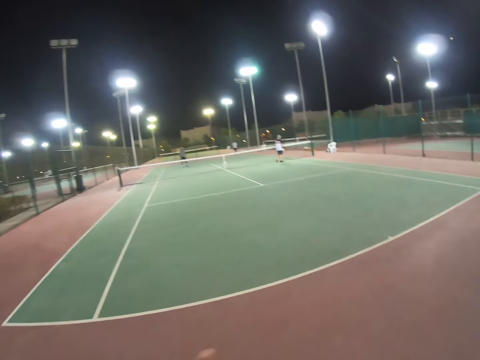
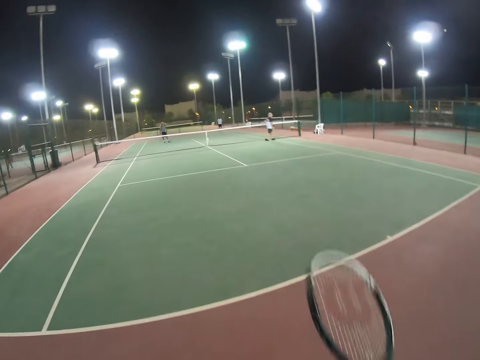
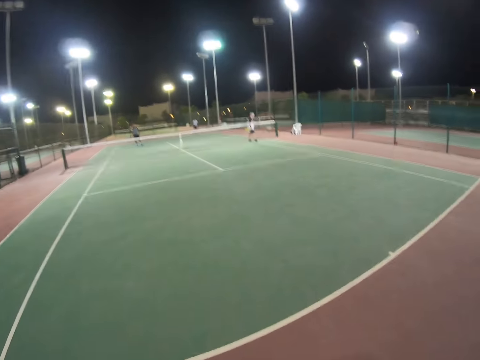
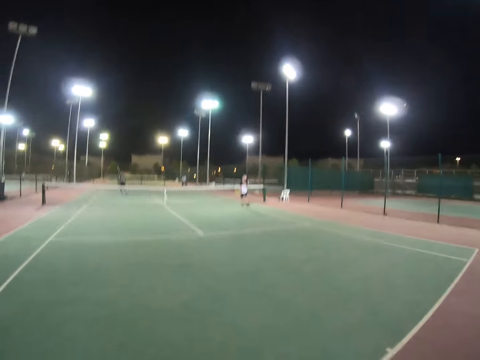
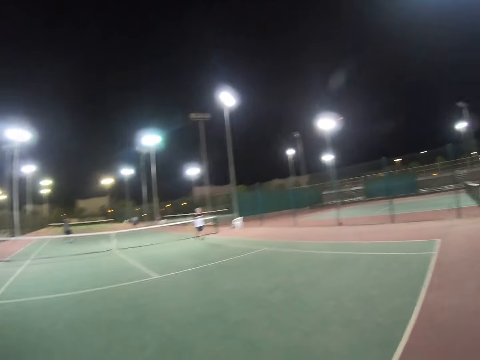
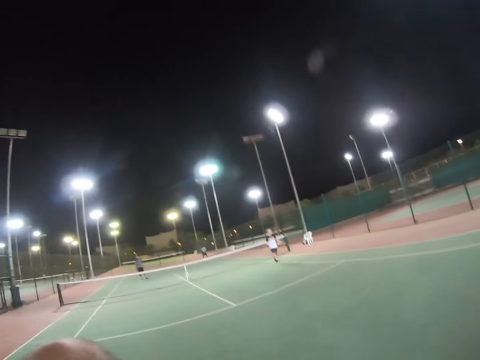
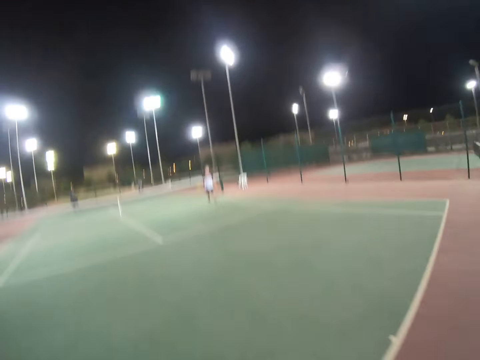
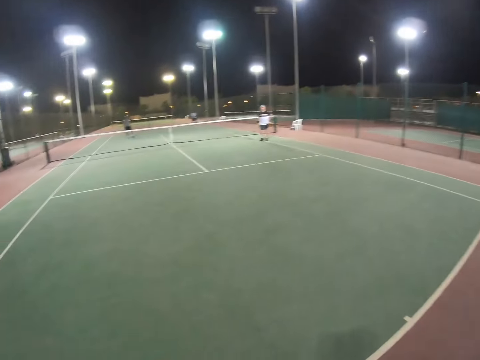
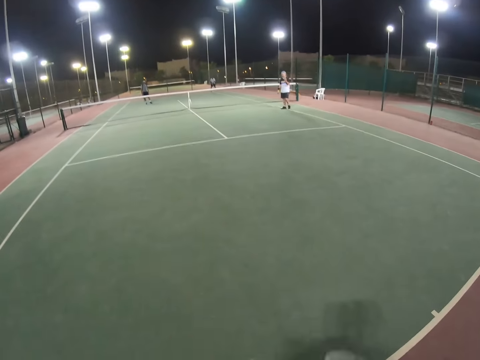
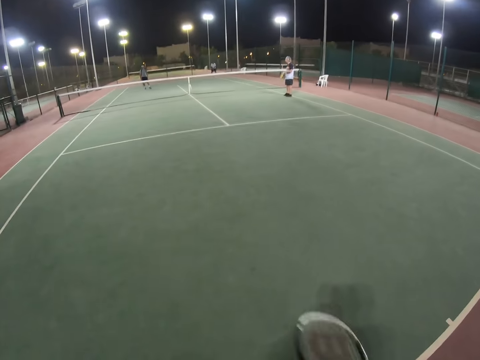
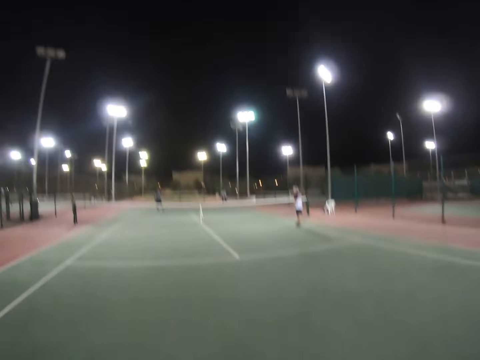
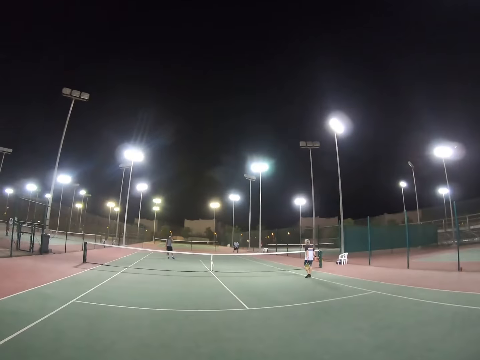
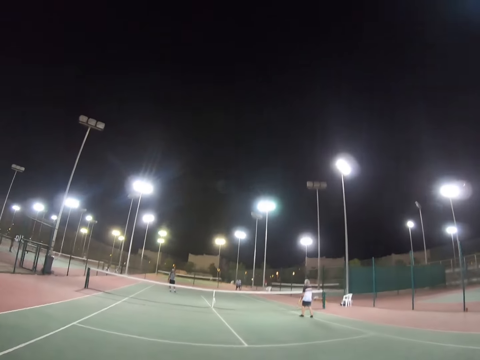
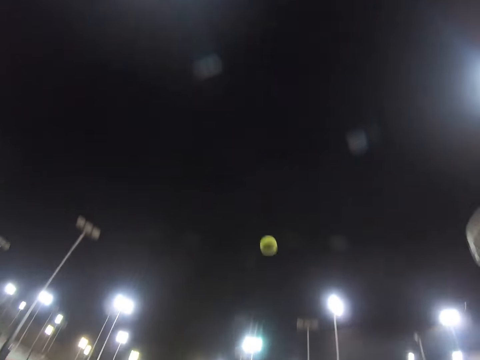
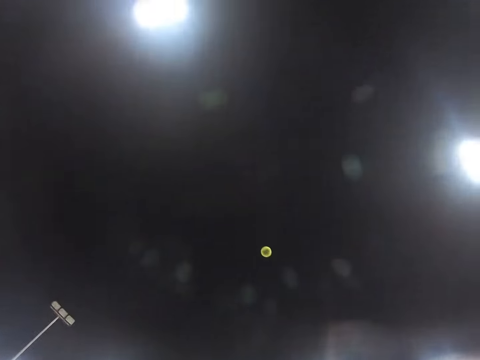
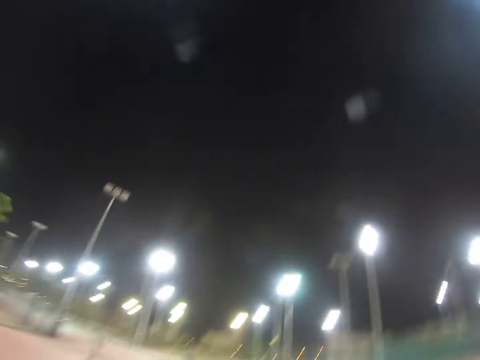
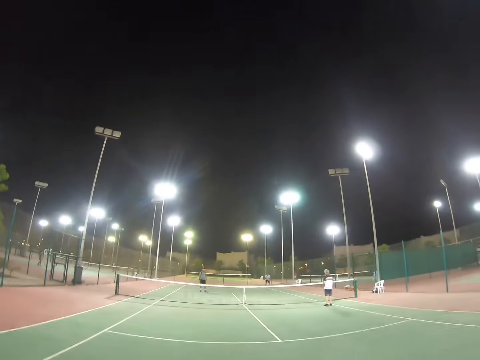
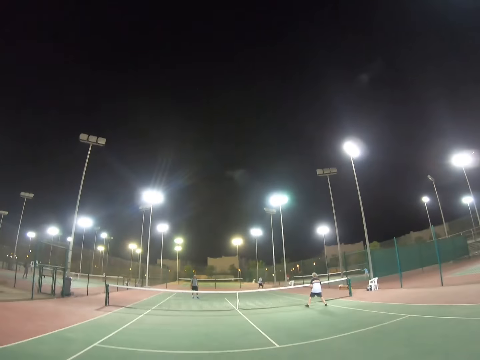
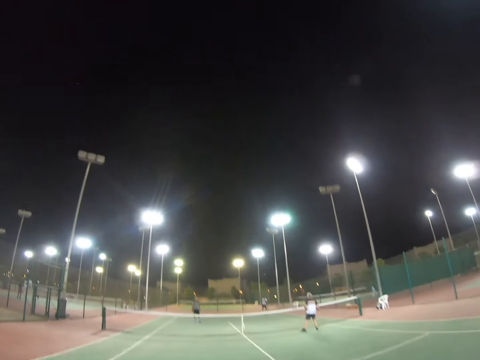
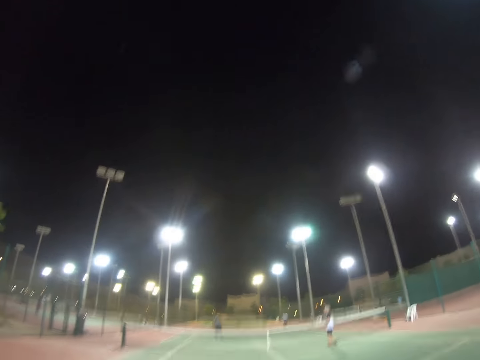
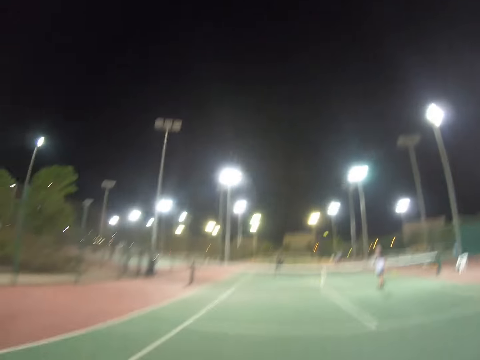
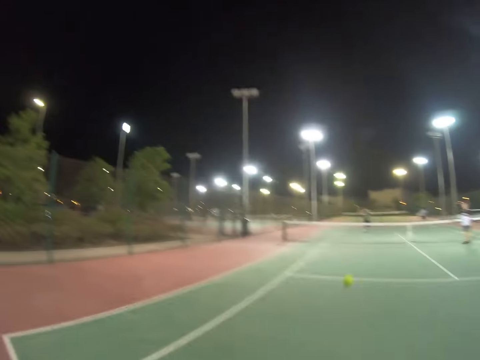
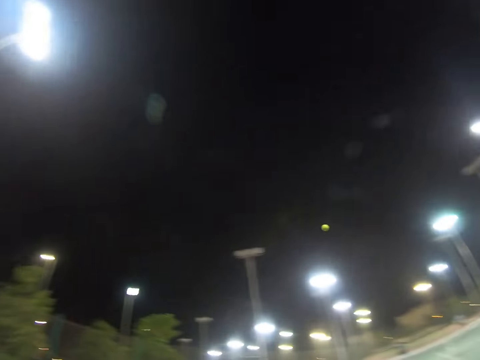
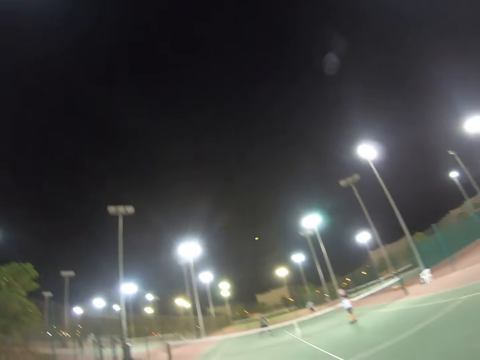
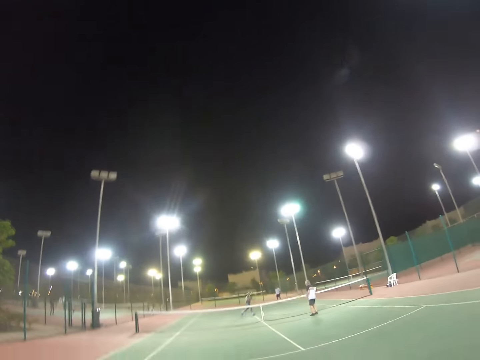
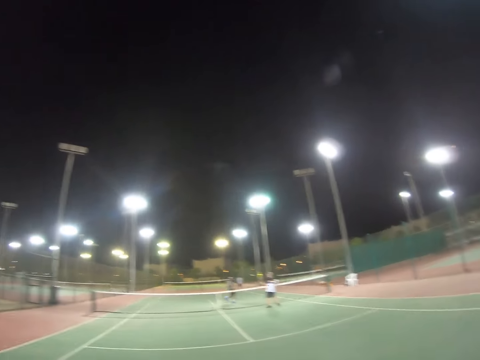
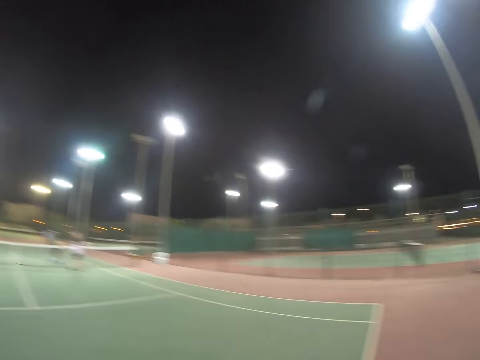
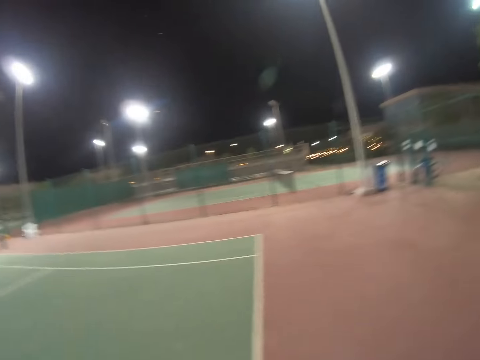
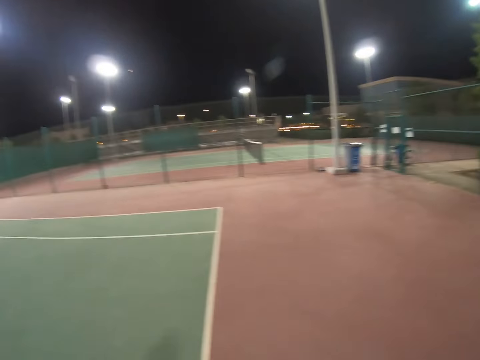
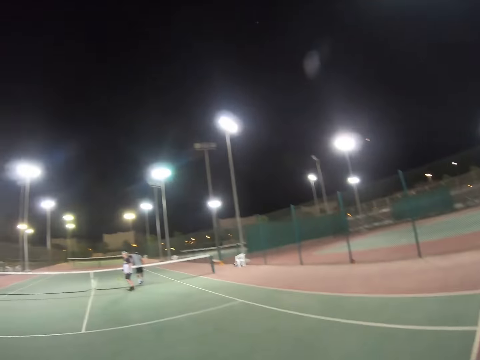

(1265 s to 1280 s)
A man walks. The camera wearer bounces the ball with his racket. He serves the ball. Another man hits the ball. The camera wearer hits the ball. A third man runs to the ball and hits the ball.

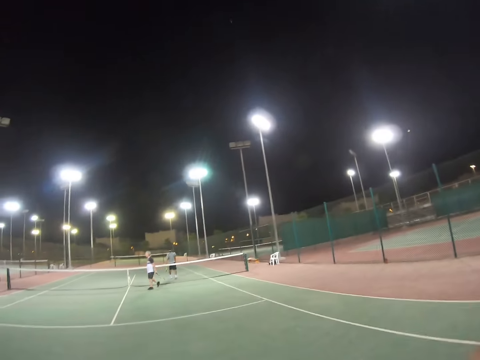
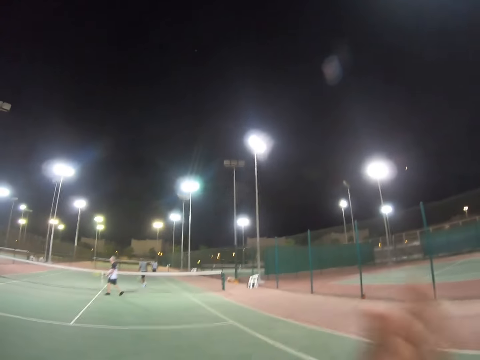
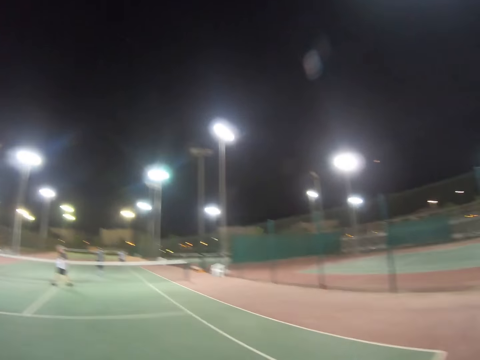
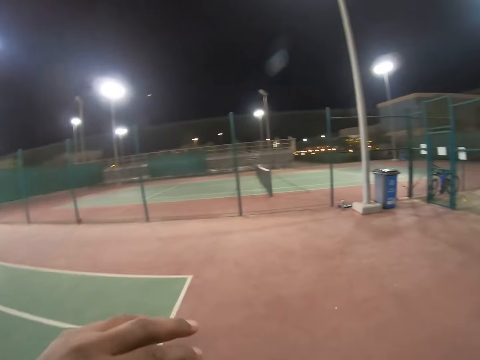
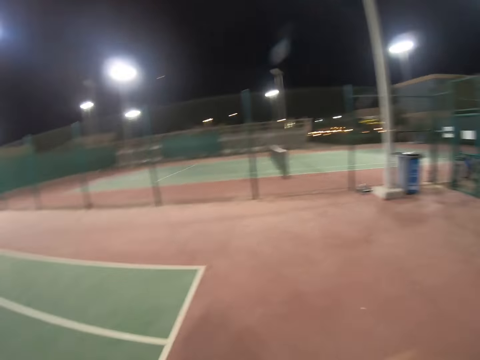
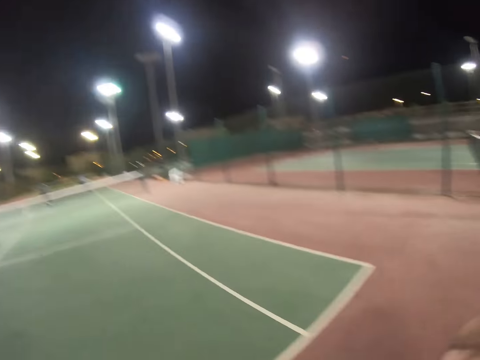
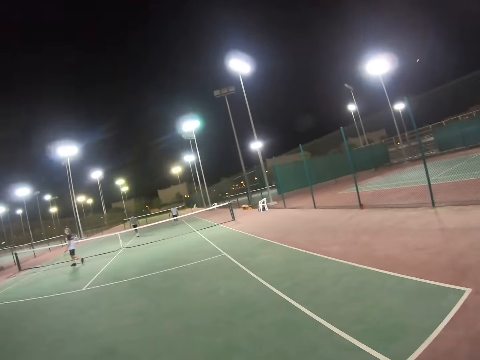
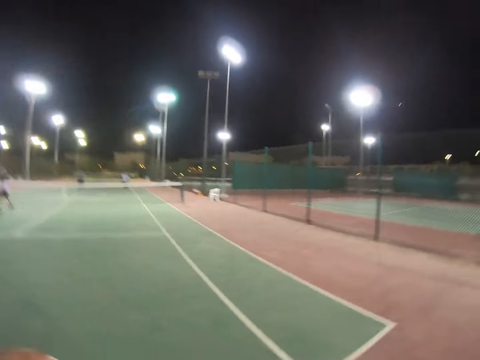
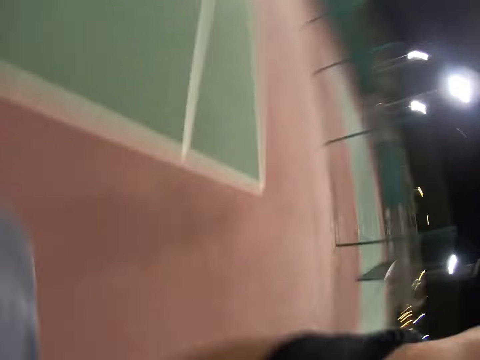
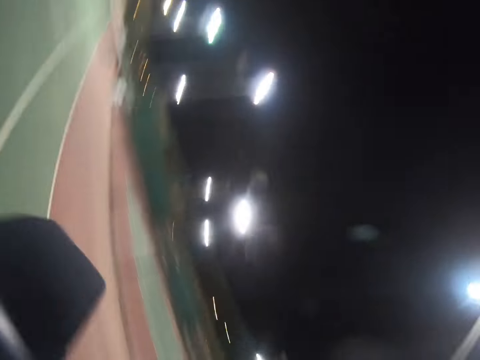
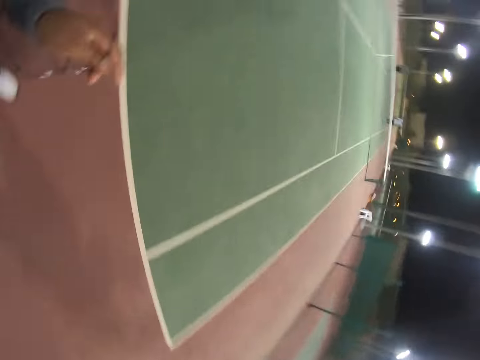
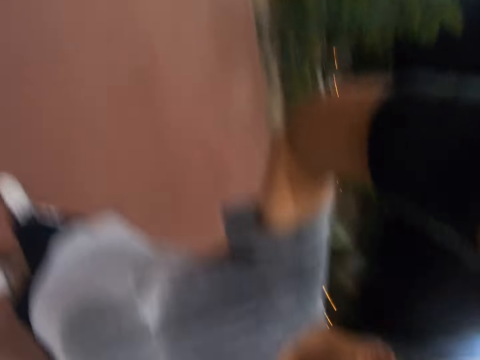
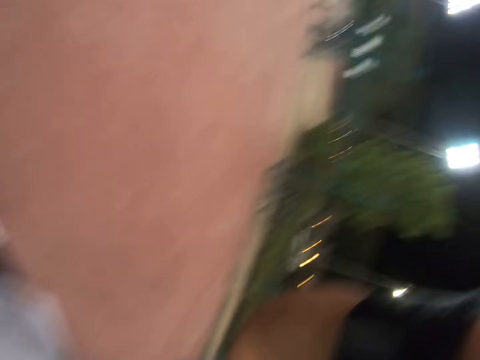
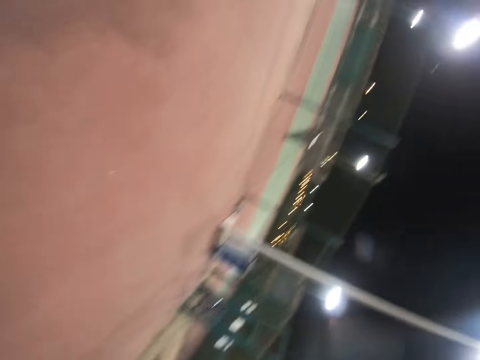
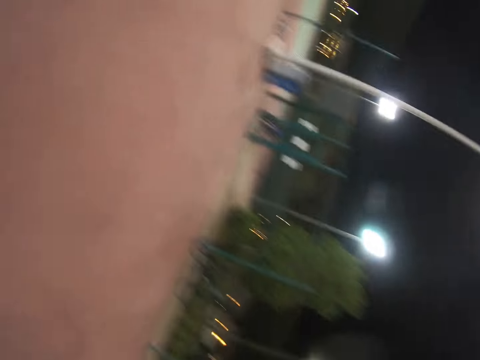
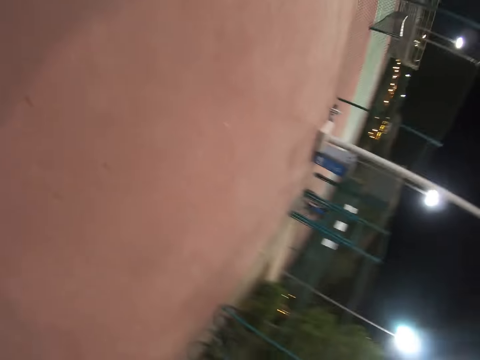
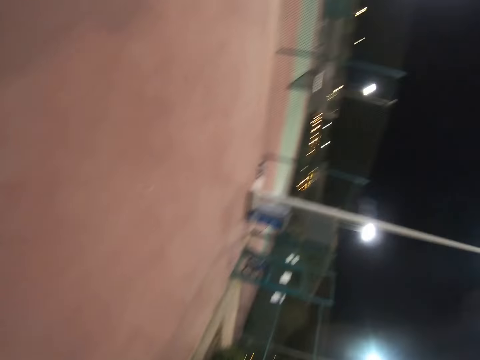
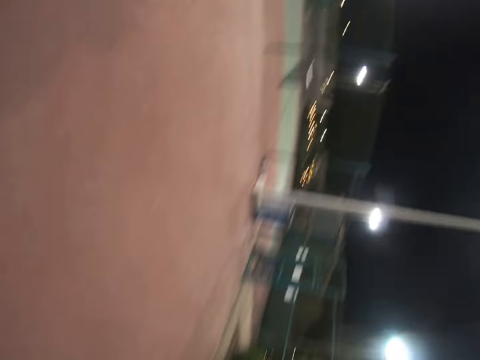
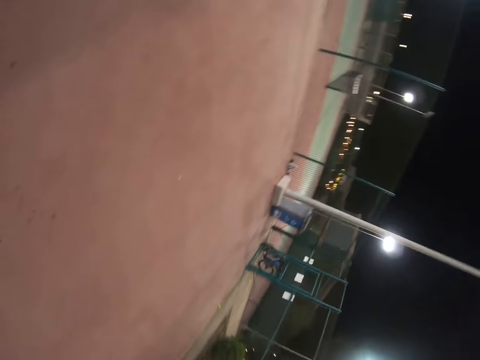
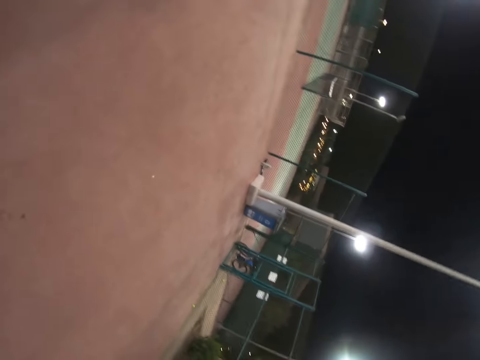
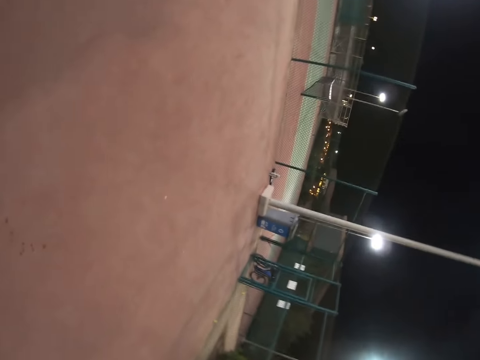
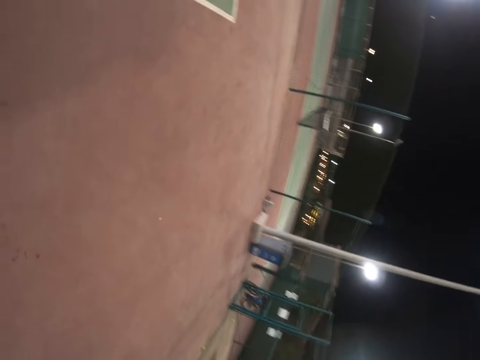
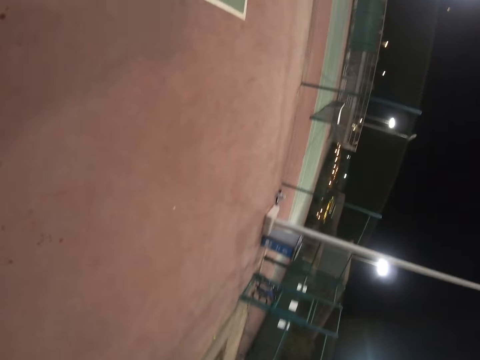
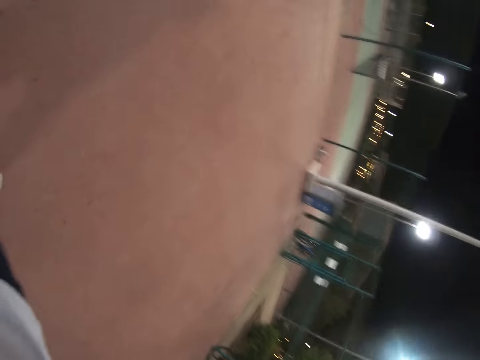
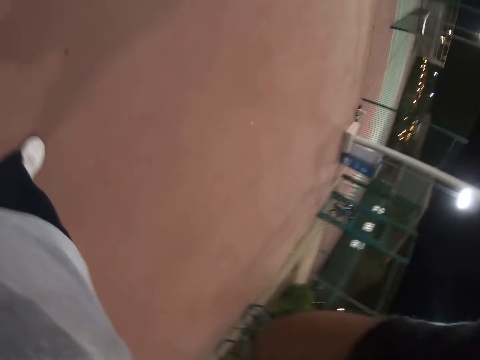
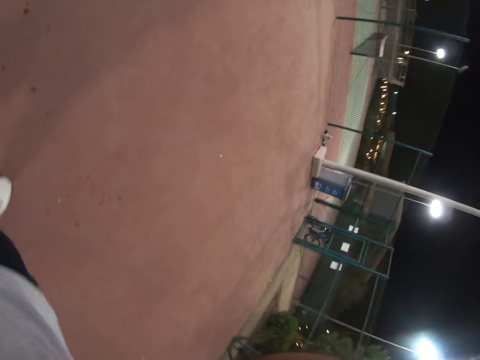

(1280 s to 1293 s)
A man walks. Another man walks. The camera wearer hits his racket. He moves.
